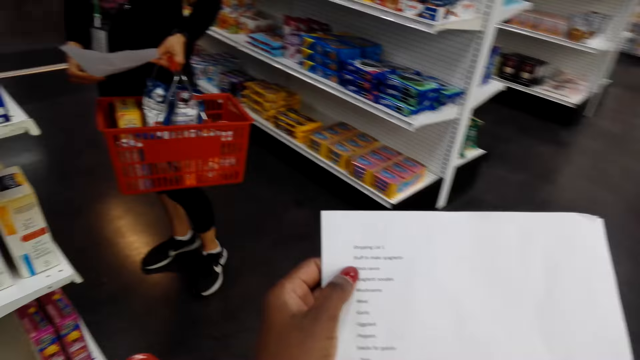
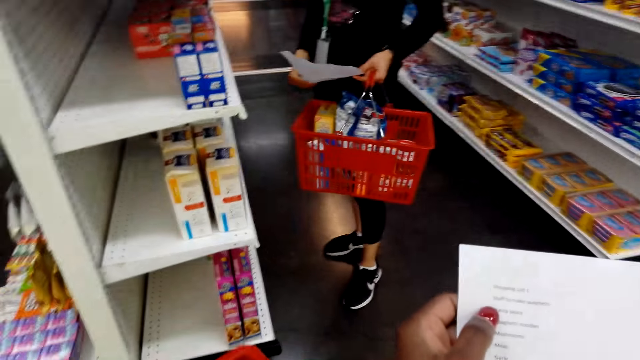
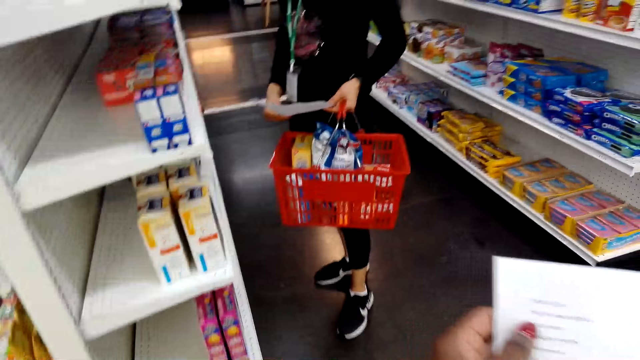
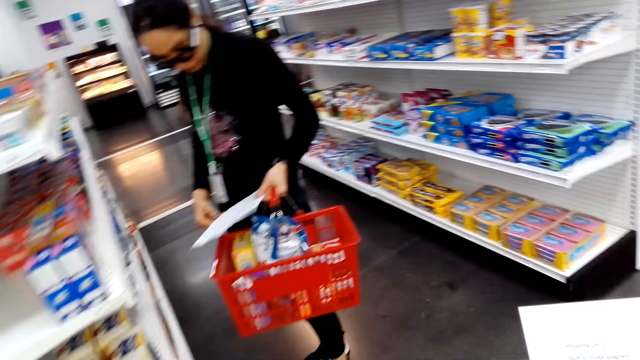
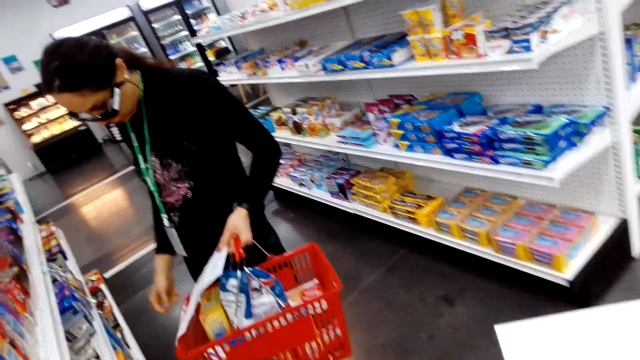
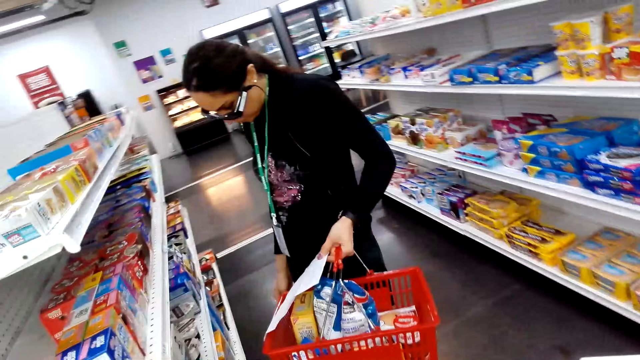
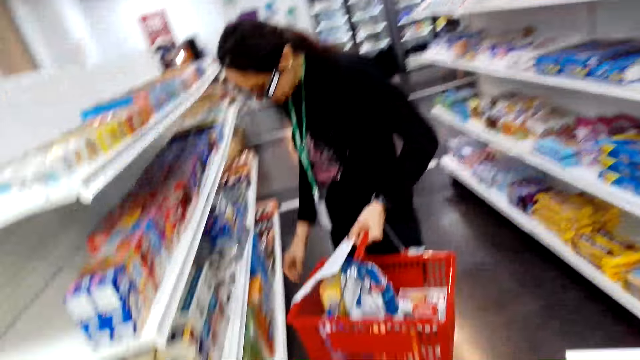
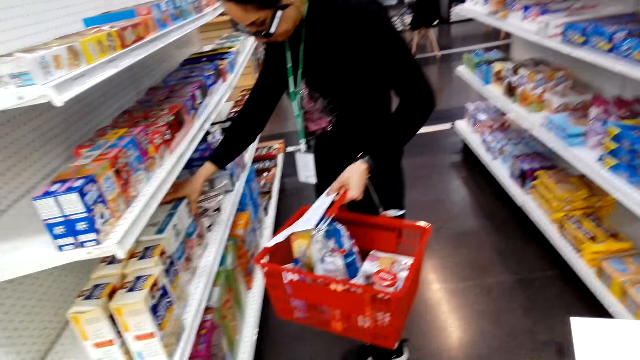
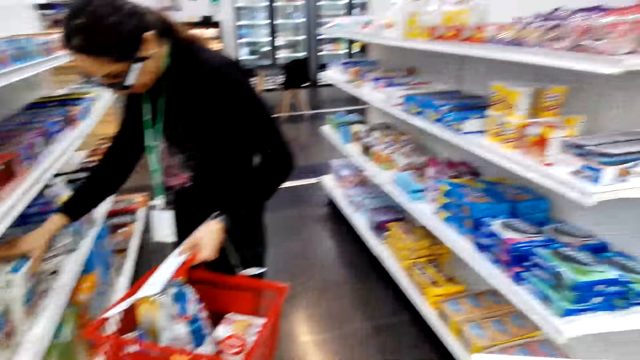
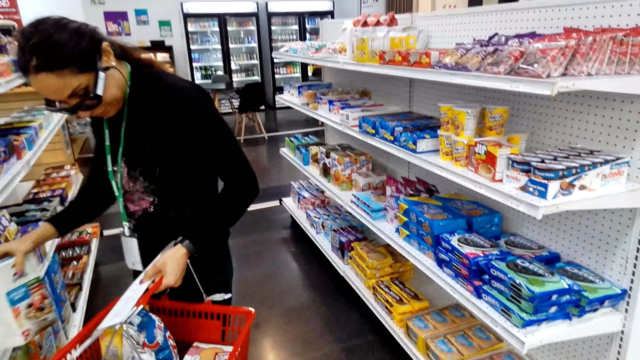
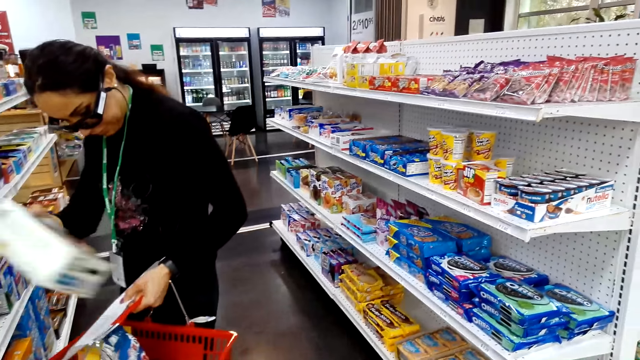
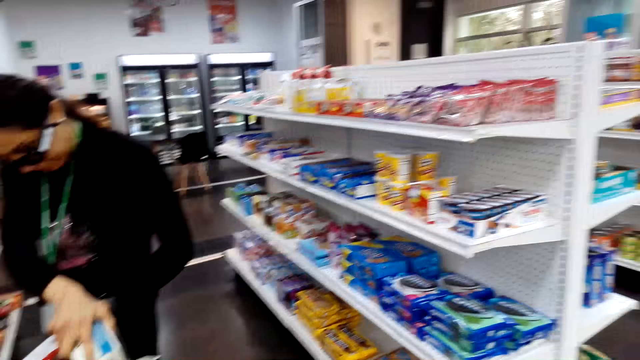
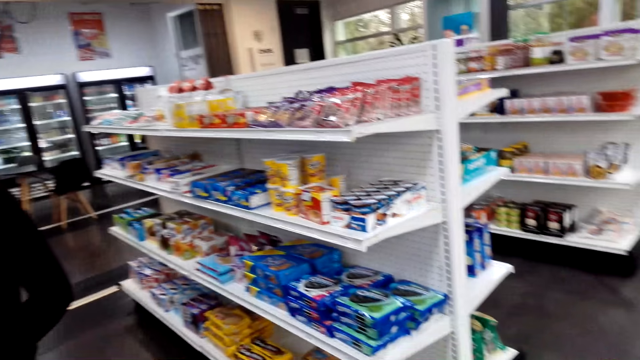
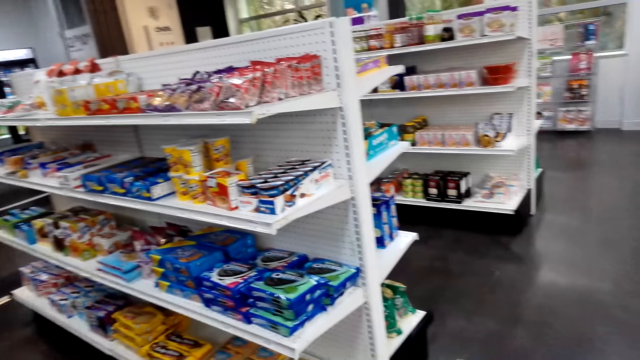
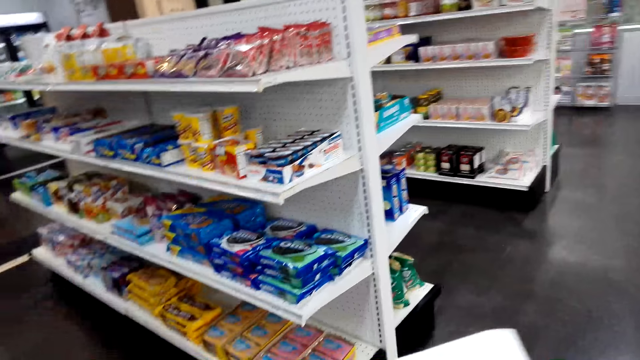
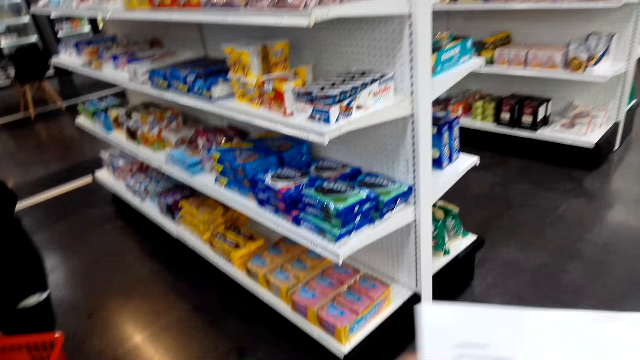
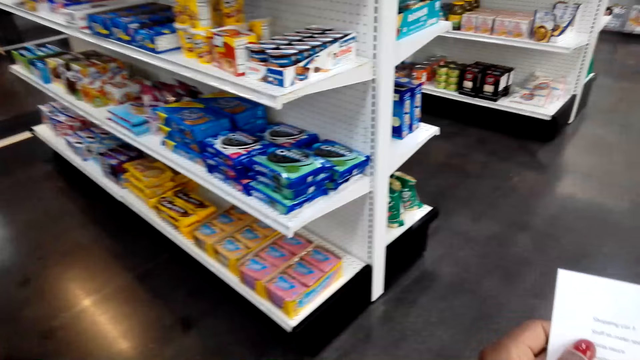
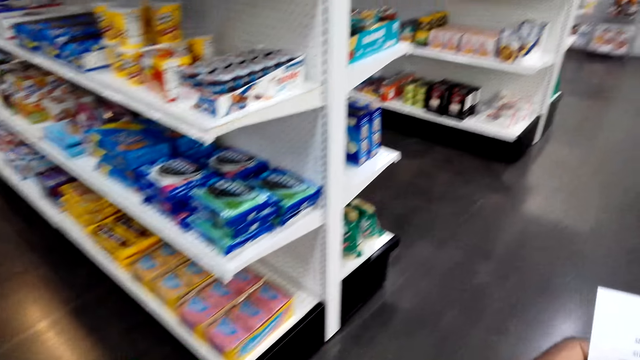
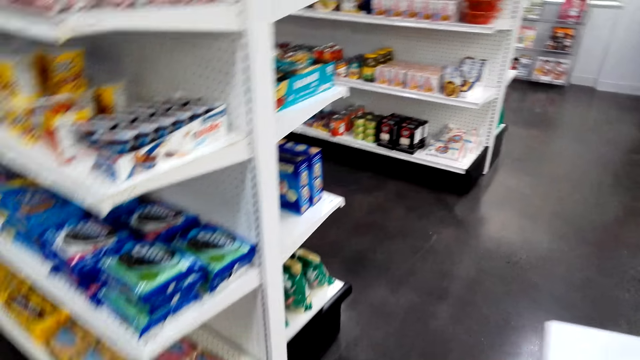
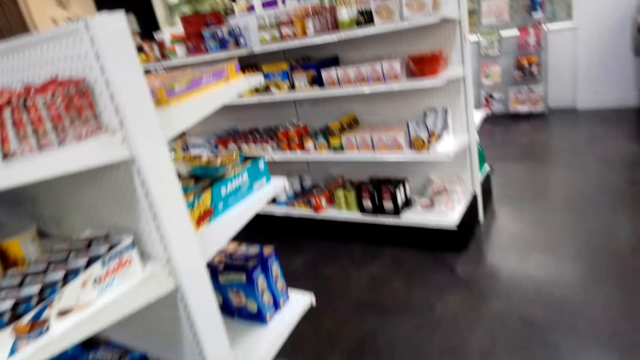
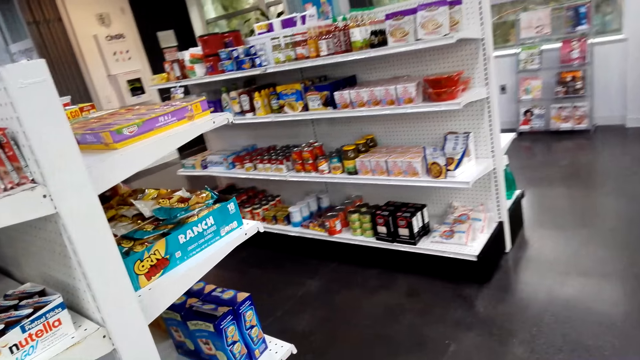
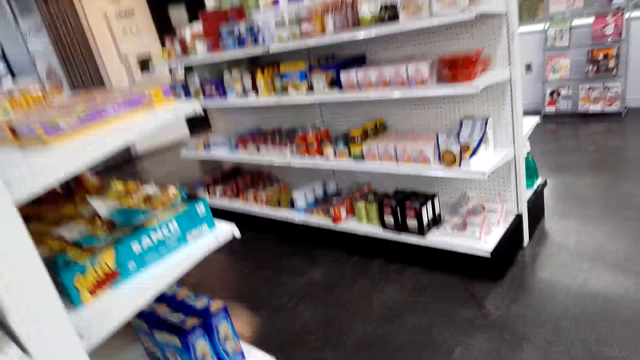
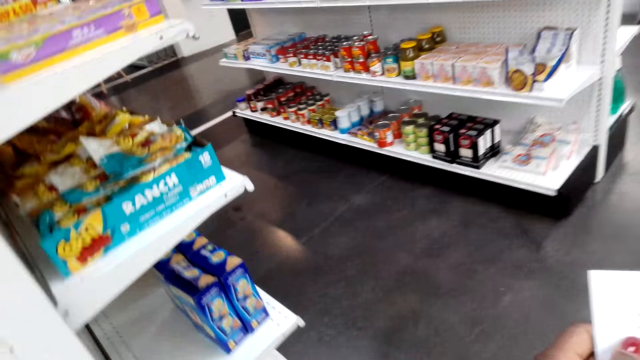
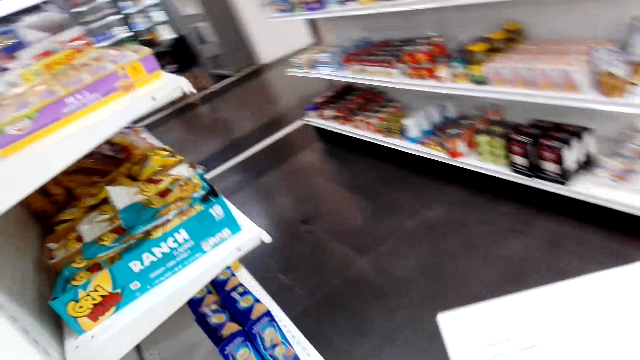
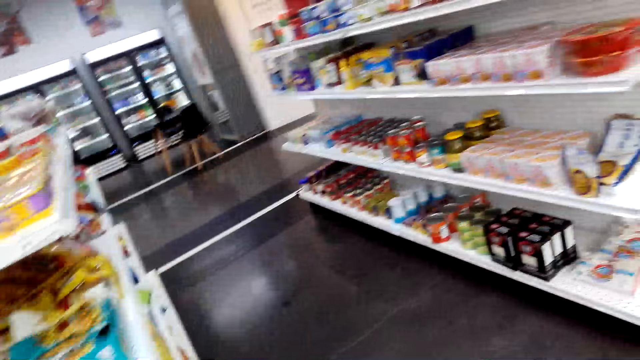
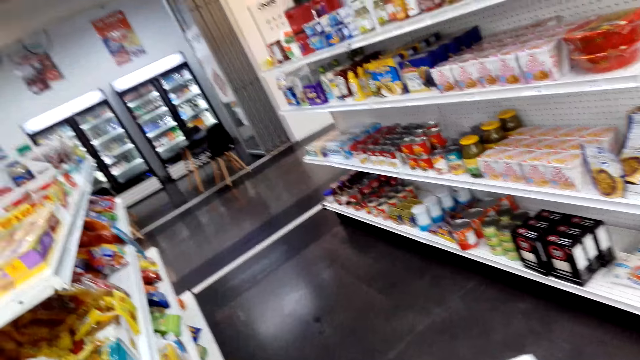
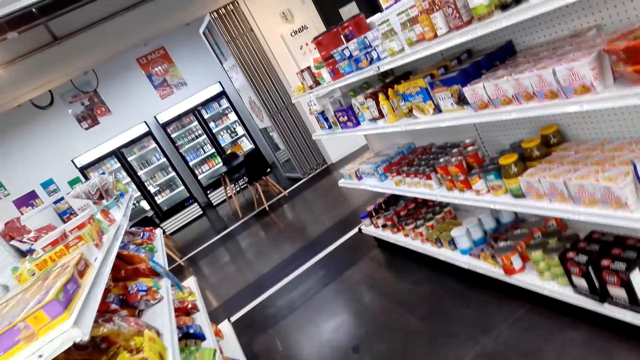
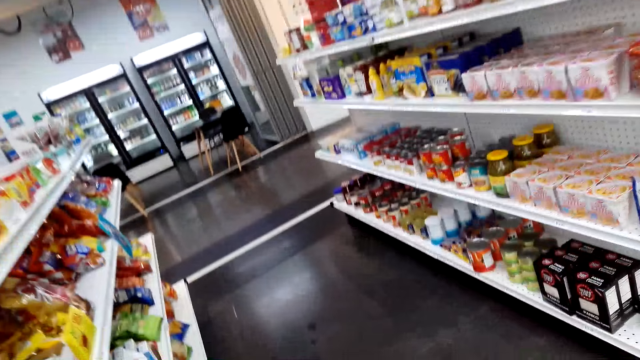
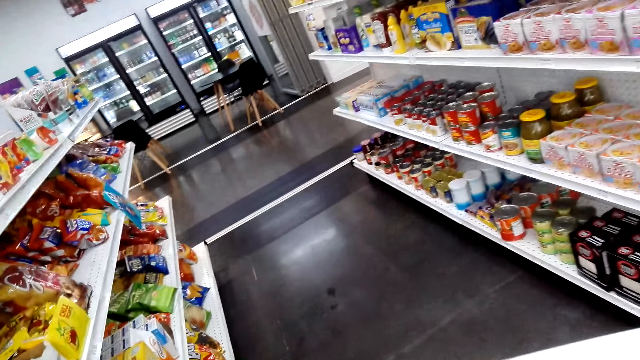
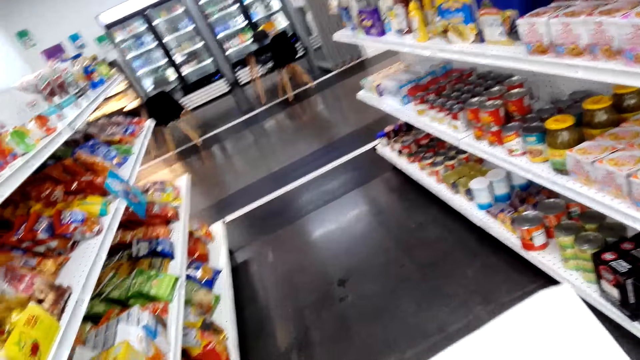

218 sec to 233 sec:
The camera wearer looks around in the supermarket. They walk around in the supermarket. They adjust the list paper. They view items on the supermarket shelving.

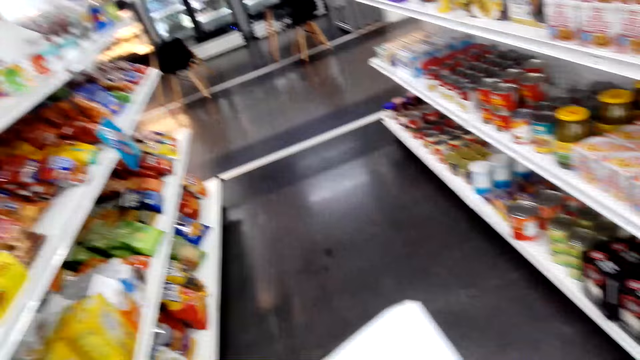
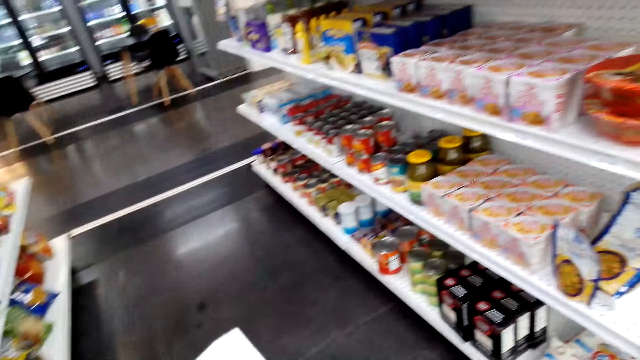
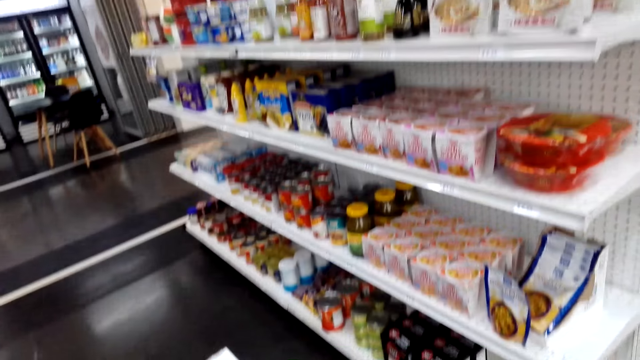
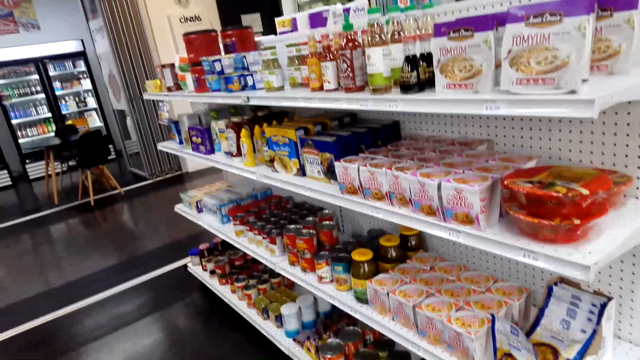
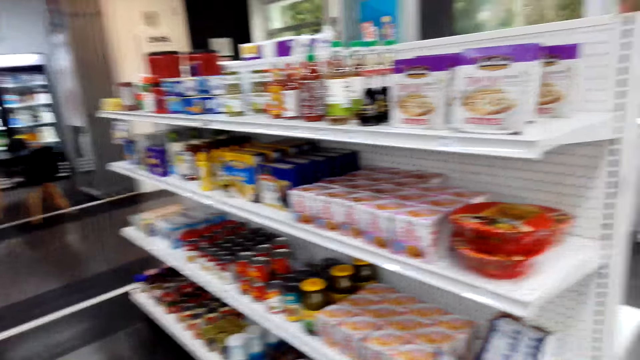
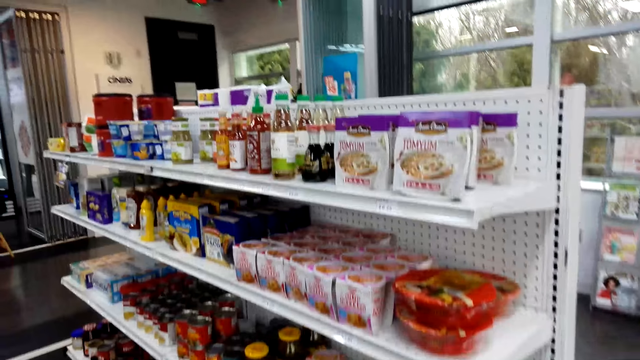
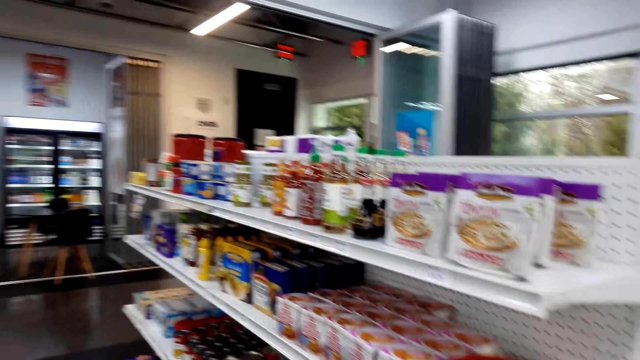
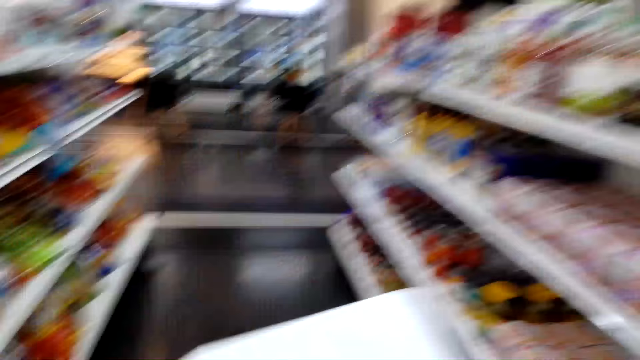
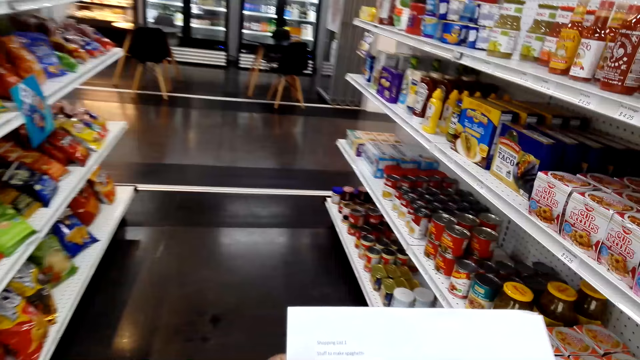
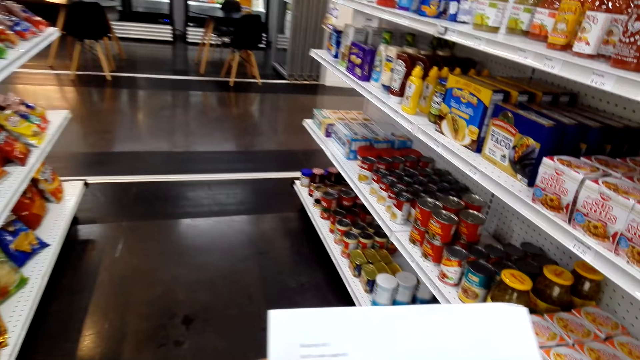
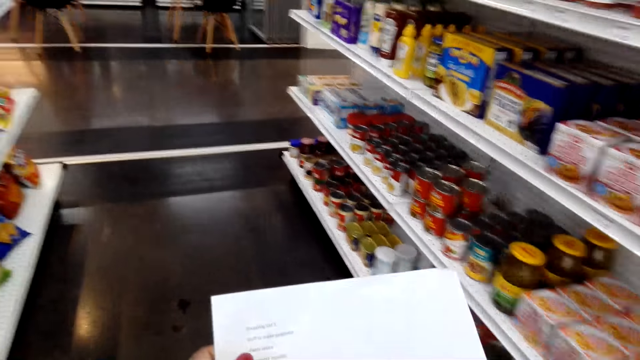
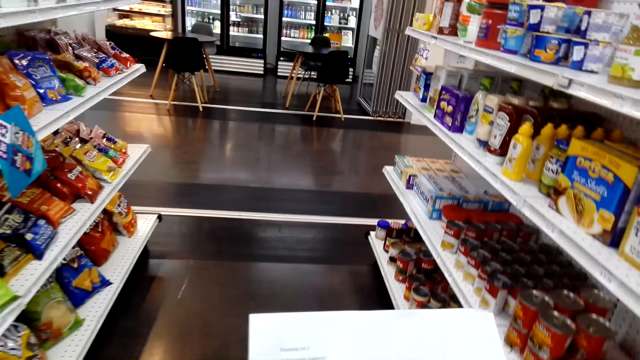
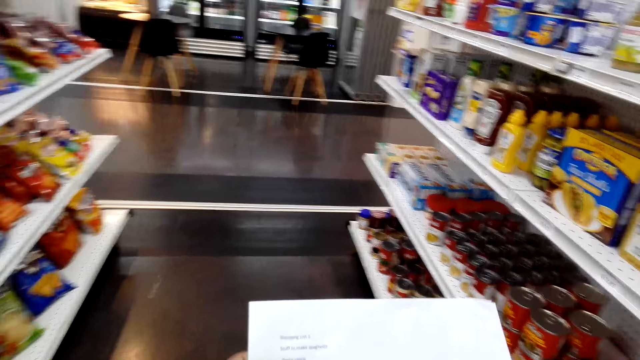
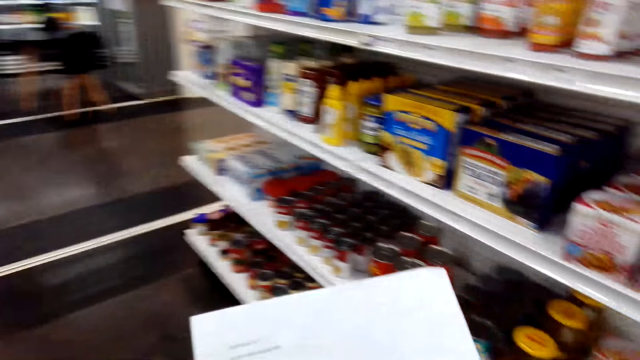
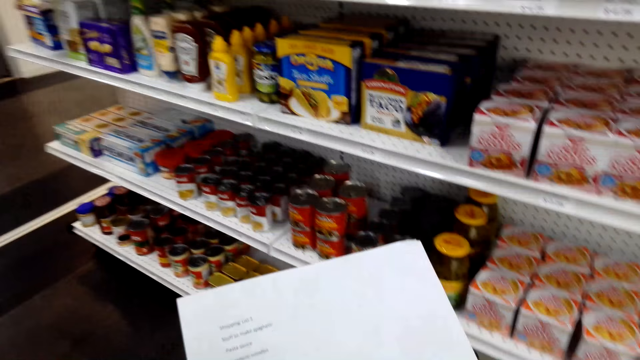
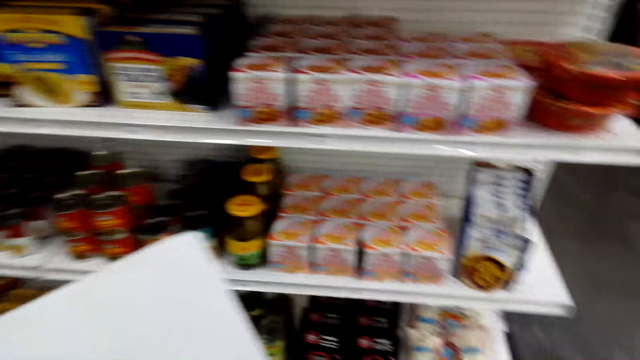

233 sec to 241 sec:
The camera wearer views the list paper.
